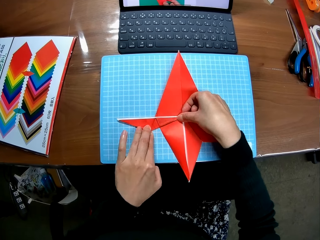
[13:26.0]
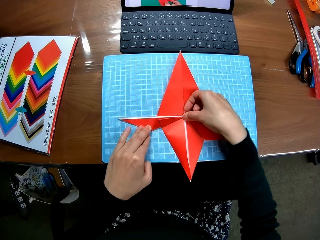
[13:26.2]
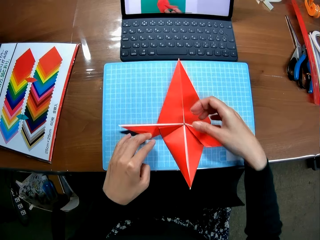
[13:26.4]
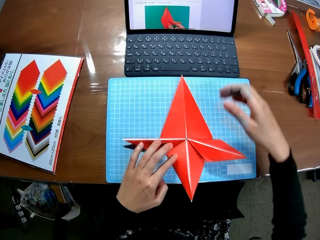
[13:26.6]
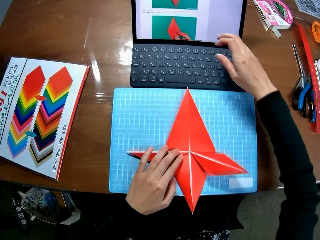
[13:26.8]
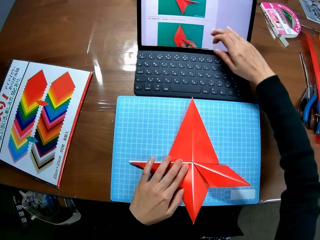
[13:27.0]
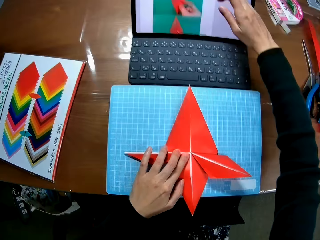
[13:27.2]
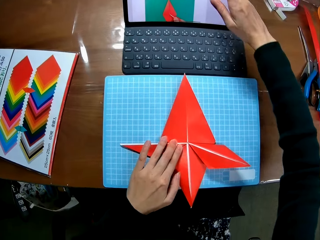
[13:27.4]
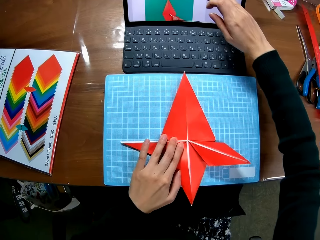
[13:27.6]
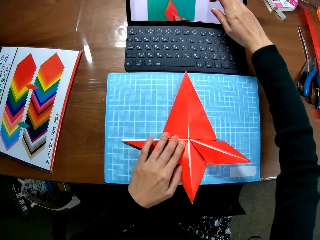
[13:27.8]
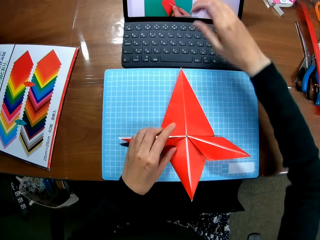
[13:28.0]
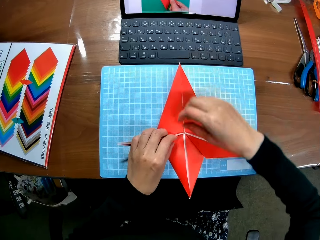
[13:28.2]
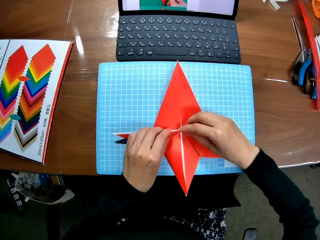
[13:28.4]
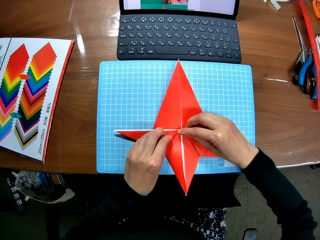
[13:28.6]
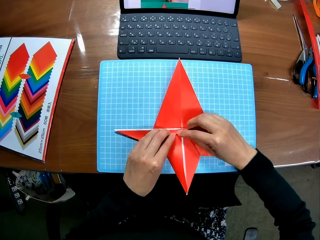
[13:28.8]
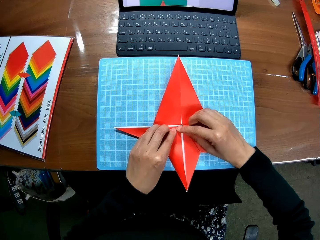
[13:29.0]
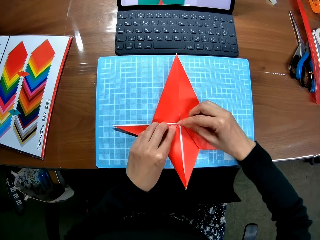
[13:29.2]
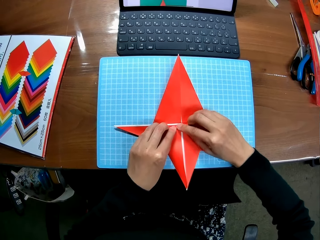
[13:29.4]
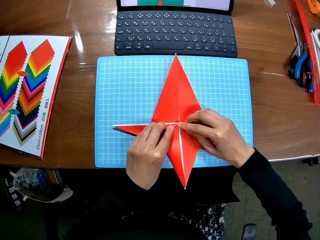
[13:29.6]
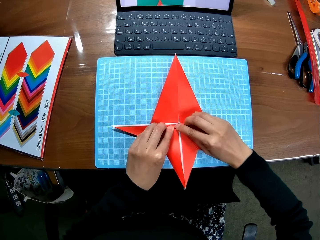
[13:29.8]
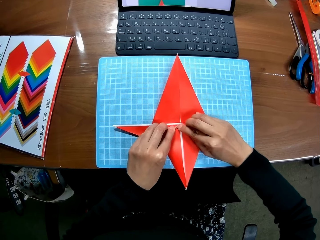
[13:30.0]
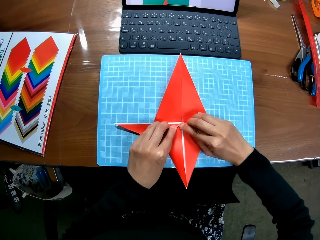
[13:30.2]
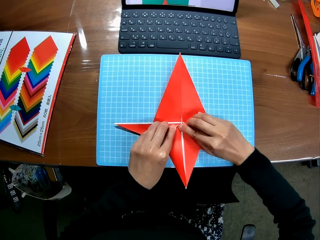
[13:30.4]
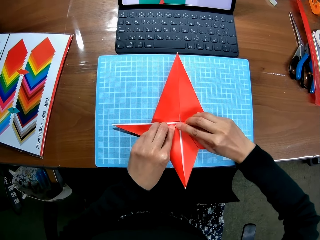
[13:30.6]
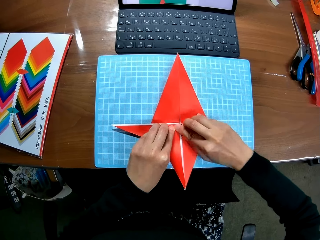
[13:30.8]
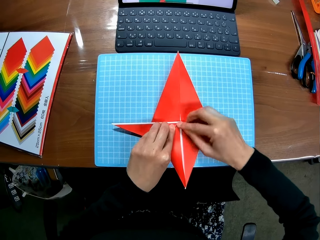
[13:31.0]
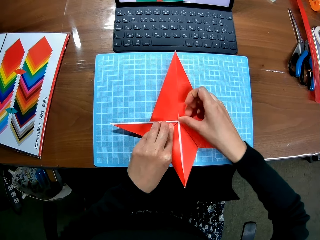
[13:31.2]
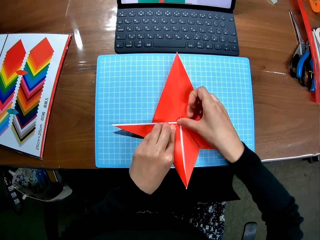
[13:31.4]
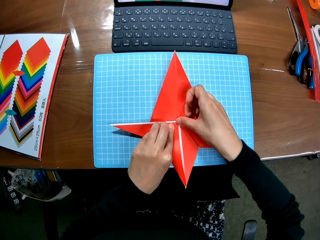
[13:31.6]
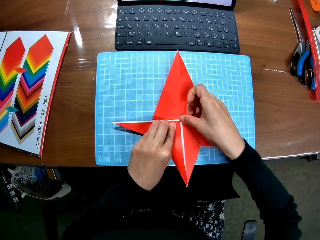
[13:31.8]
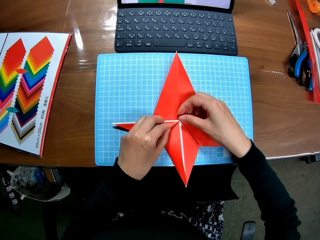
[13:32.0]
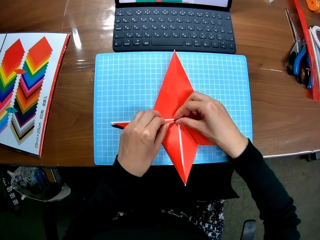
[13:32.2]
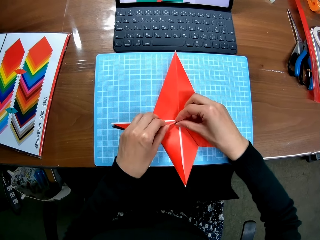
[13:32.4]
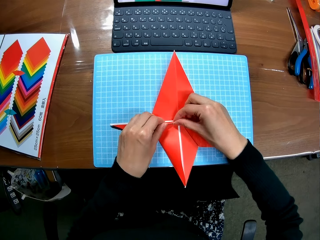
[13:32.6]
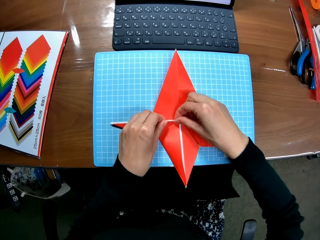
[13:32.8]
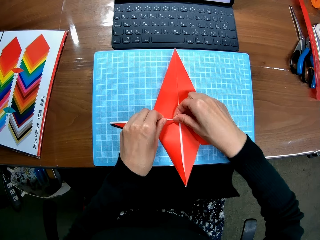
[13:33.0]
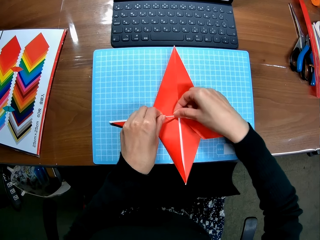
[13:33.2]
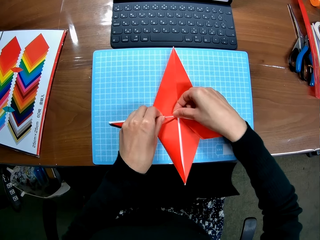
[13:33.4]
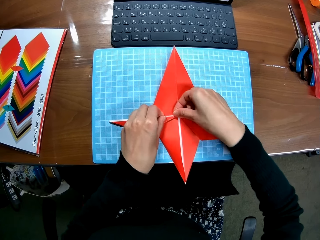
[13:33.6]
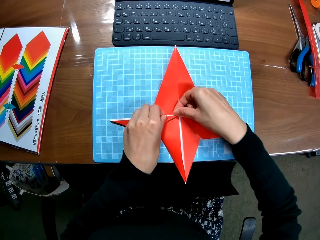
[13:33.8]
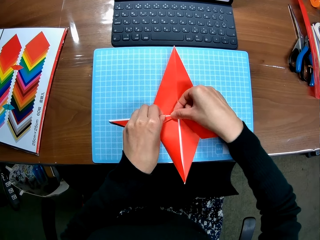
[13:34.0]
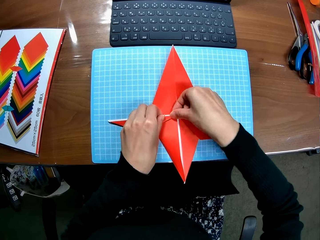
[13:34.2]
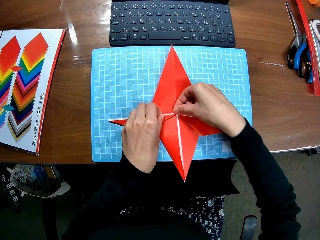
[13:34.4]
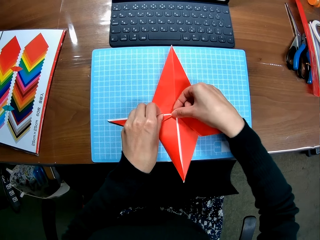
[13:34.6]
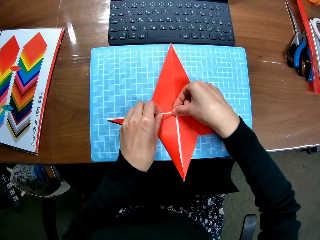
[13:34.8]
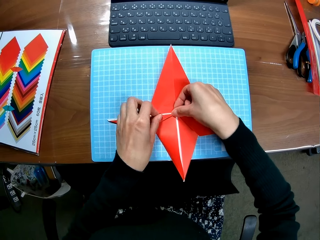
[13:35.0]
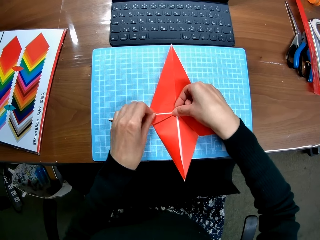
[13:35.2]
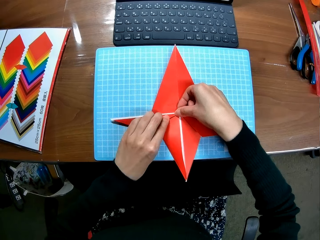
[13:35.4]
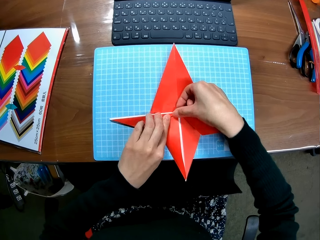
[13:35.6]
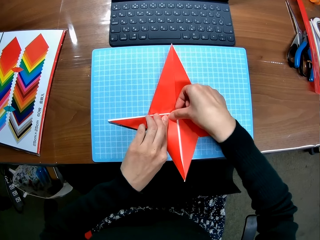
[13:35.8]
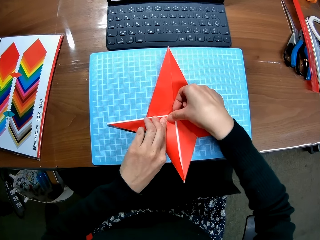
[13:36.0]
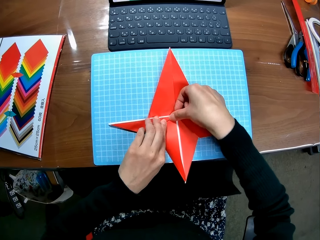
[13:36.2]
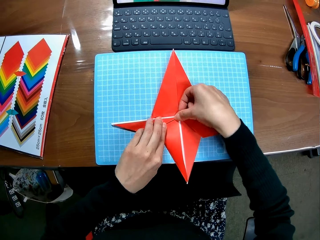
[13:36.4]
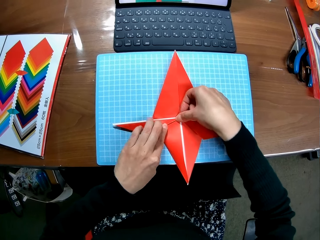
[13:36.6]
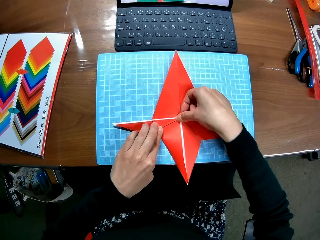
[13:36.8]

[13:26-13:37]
The camera wearer scrolls up the screen of the laptop with her right hand. She crafts with a piece of paper. She folds the paper craft.

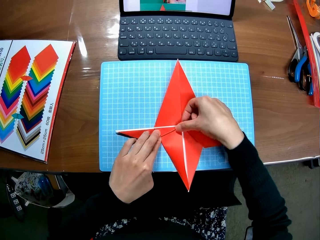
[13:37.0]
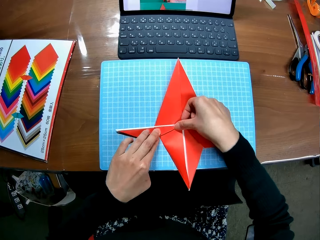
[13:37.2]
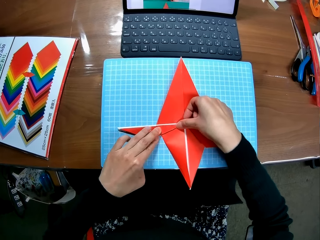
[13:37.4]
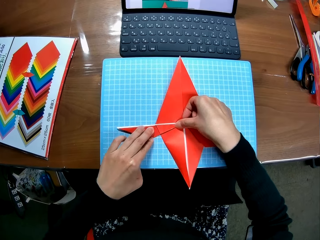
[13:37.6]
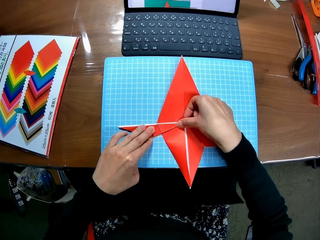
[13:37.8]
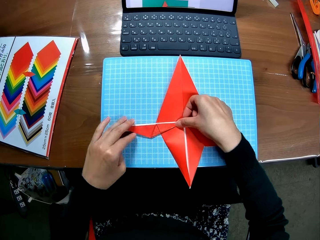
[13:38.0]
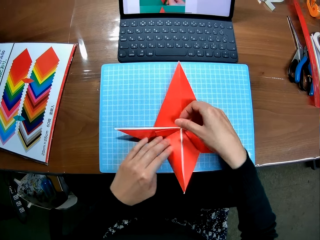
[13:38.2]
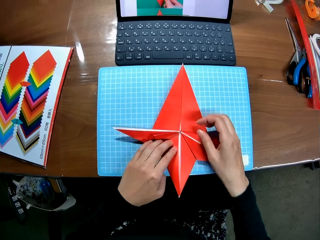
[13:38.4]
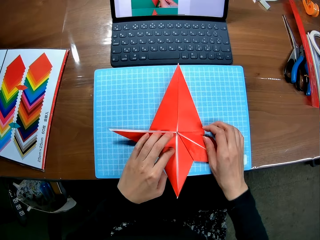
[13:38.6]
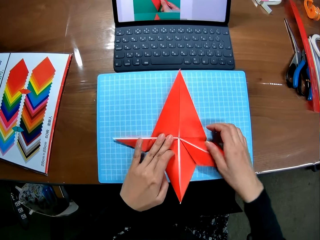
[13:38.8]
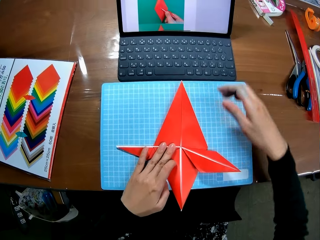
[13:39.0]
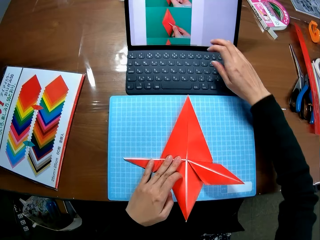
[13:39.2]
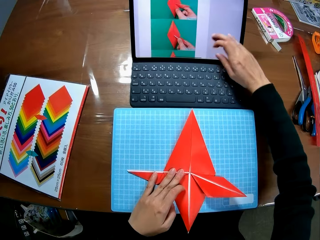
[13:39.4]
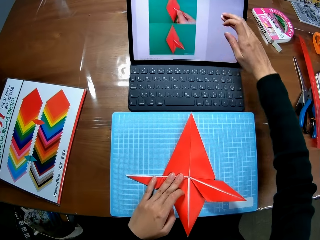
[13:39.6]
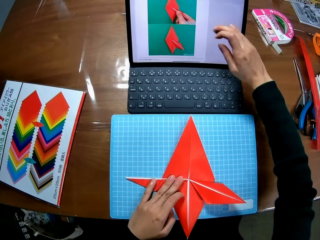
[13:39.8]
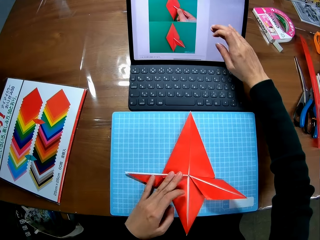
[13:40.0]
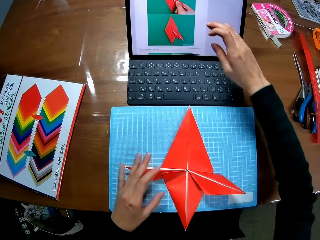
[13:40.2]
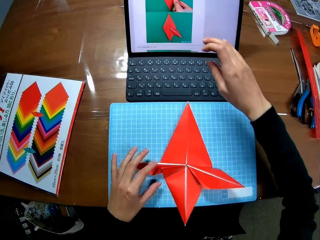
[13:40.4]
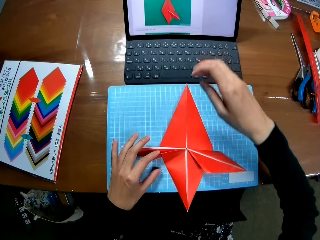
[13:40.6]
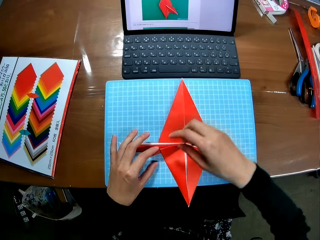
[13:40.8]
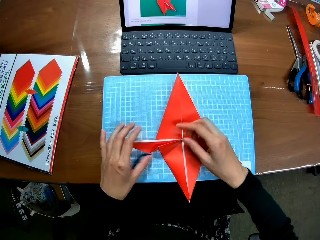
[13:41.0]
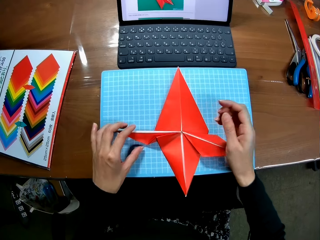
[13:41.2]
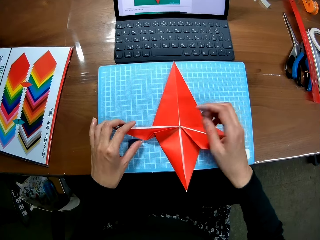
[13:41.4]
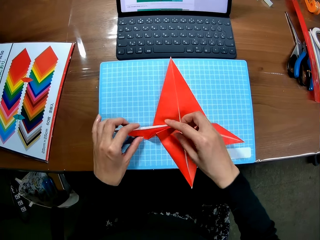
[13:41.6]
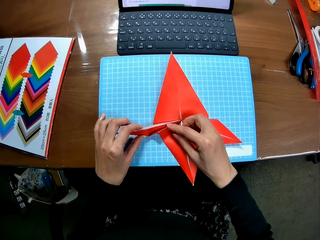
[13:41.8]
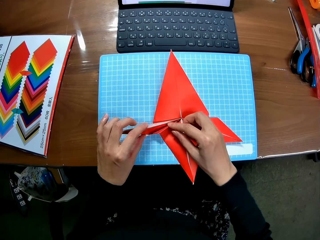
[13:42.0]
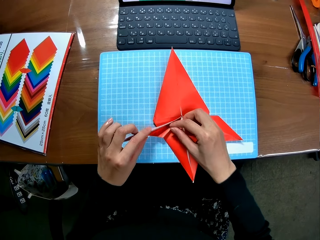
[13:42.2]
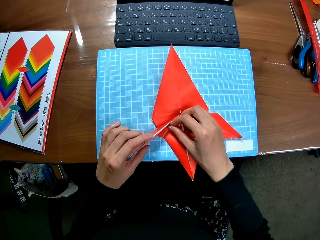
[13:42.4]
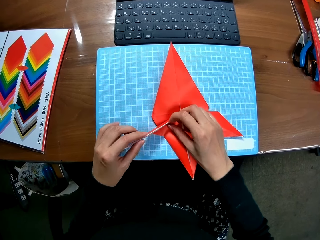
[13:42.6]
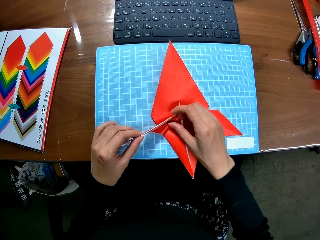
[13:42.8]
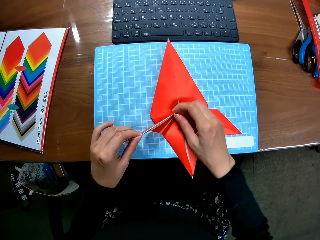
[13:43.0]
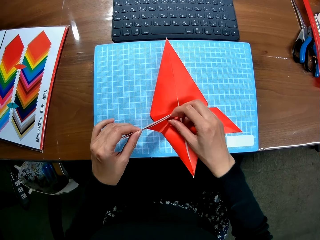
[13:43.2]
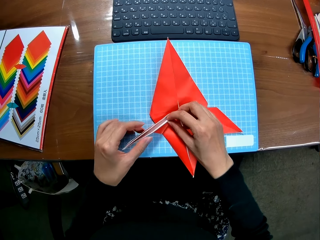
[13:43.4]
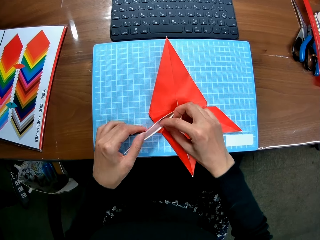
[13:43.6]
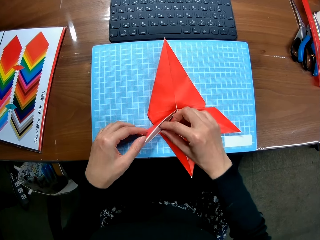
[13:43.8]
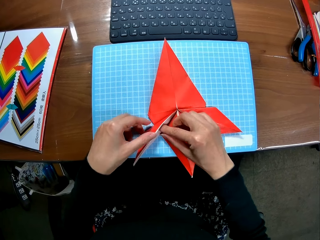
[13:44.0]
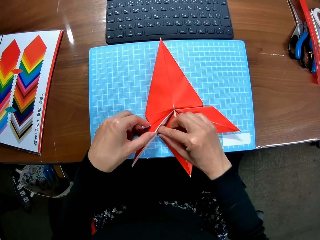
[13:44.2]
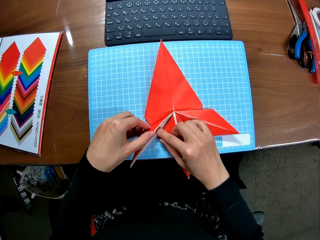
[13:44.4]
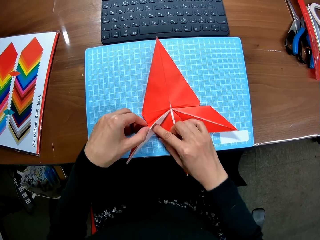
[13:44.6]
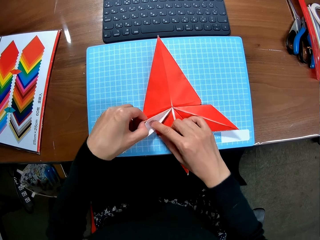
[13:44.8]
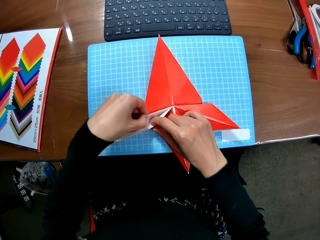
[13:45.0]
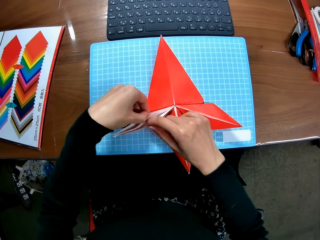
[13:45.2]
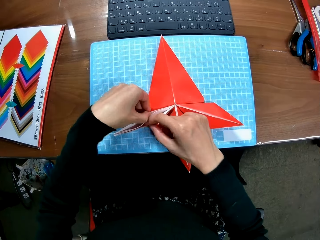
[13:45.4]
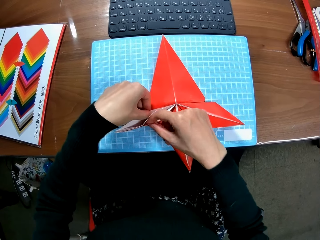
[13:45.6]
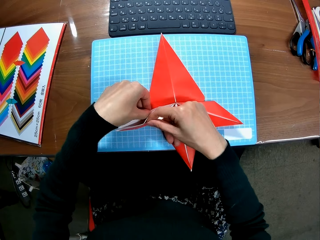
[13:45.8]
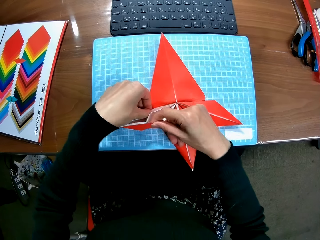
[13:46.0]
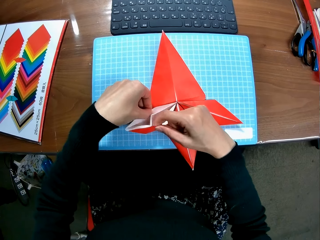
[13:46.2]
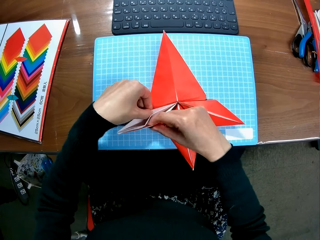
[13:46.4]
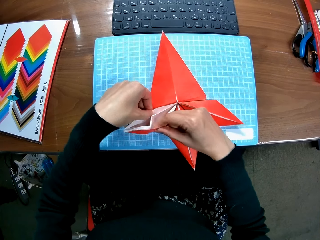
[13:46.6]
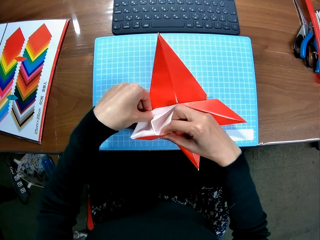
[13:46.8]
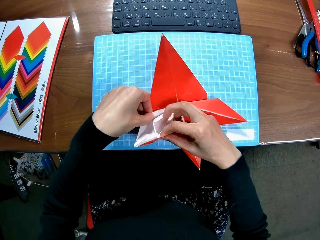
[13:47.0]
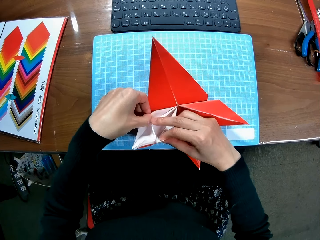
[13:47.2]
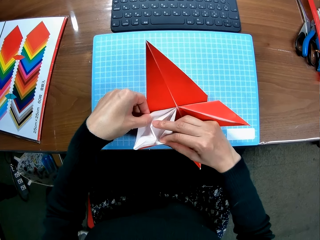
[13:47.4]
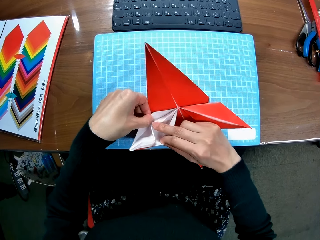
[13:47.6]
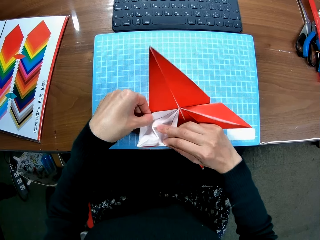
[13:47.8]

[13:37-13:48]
The camera wearer scrolls up the screen of the laptop with her right hand. She crafts with a piece of paper. She folds the paper craft.
